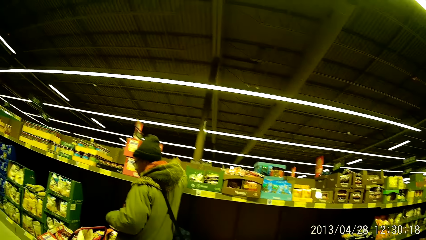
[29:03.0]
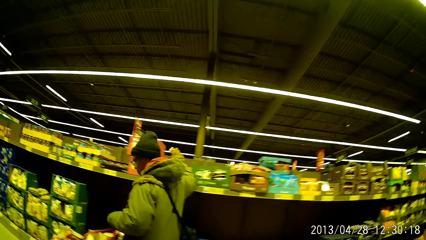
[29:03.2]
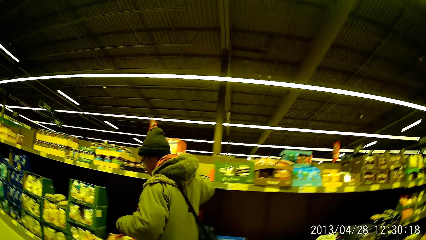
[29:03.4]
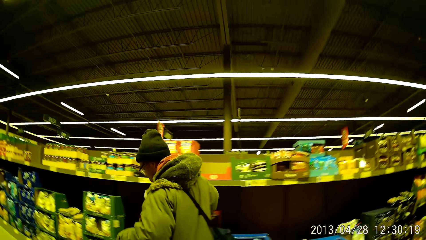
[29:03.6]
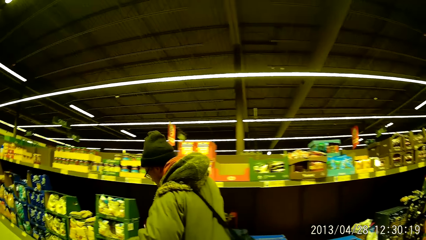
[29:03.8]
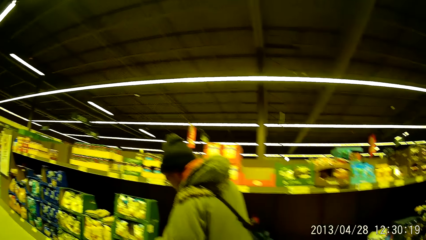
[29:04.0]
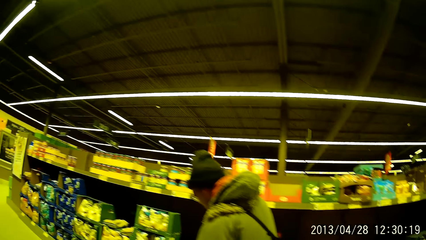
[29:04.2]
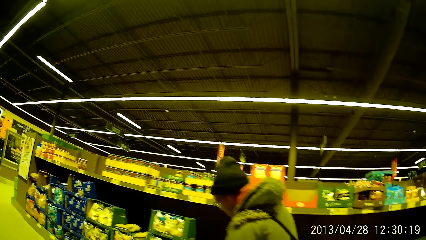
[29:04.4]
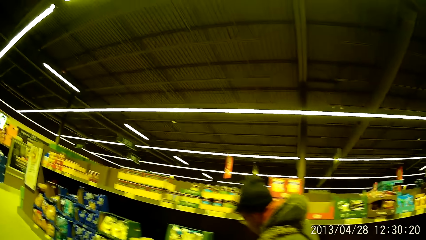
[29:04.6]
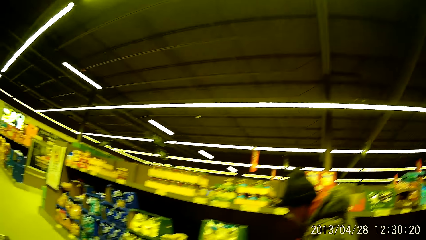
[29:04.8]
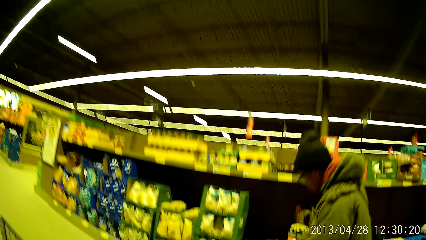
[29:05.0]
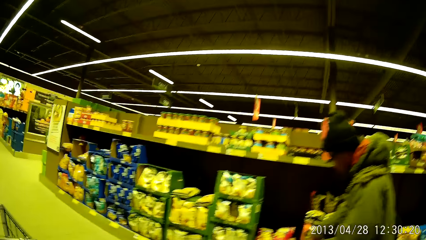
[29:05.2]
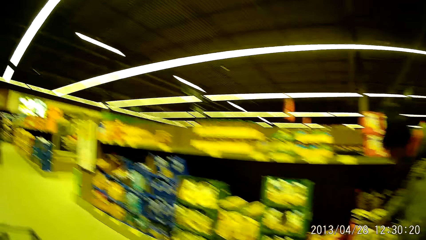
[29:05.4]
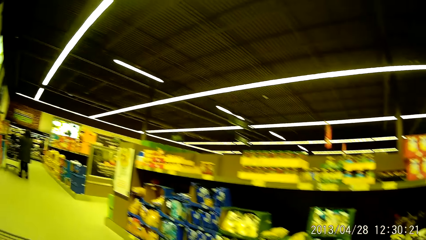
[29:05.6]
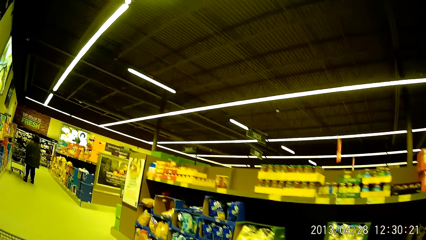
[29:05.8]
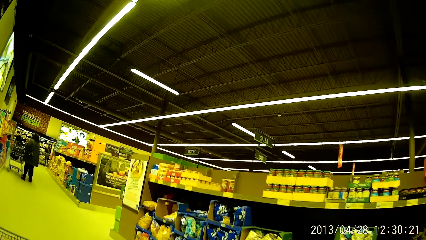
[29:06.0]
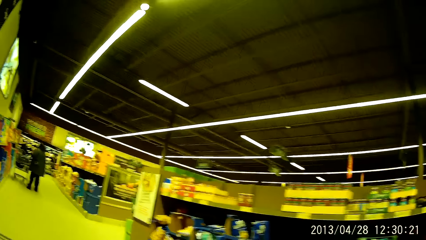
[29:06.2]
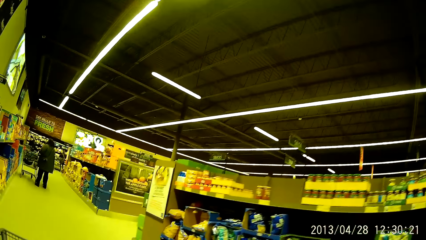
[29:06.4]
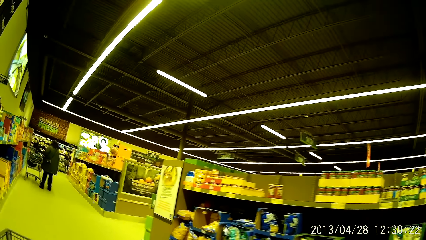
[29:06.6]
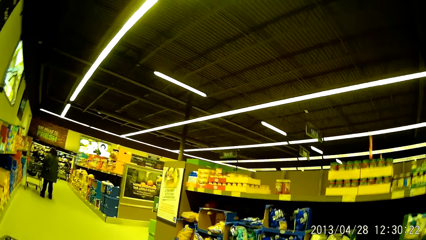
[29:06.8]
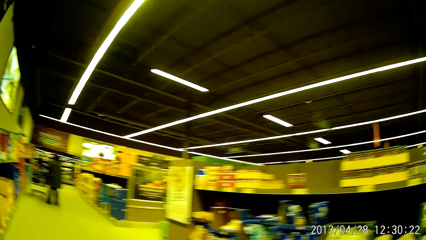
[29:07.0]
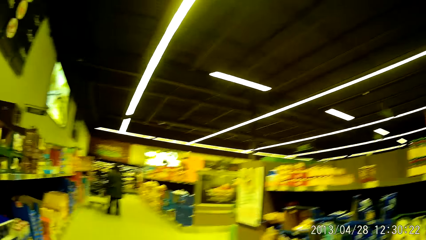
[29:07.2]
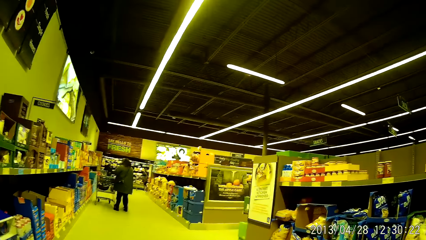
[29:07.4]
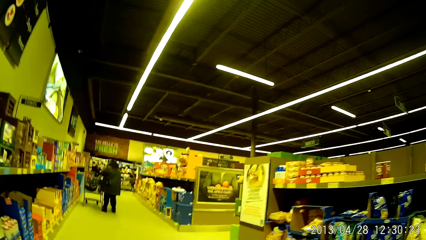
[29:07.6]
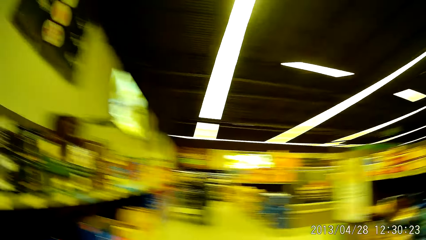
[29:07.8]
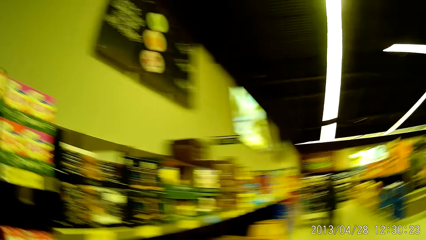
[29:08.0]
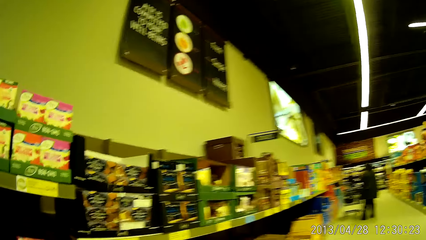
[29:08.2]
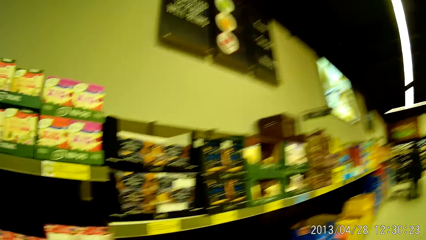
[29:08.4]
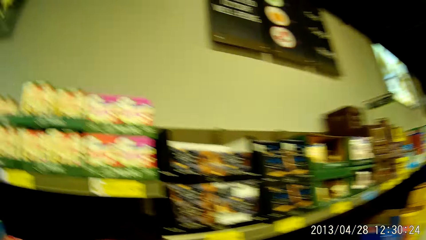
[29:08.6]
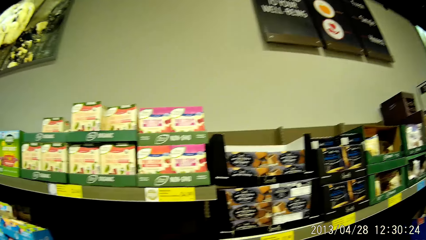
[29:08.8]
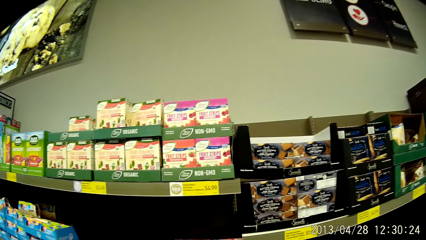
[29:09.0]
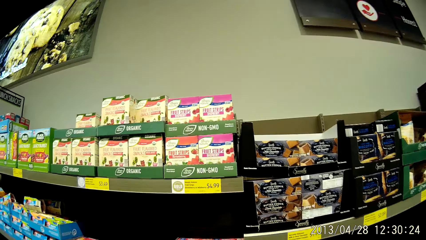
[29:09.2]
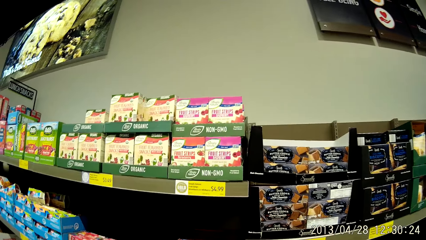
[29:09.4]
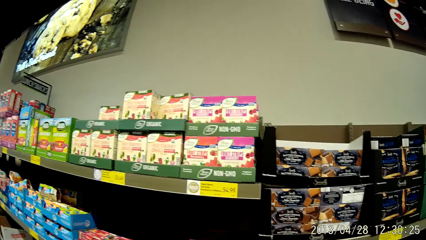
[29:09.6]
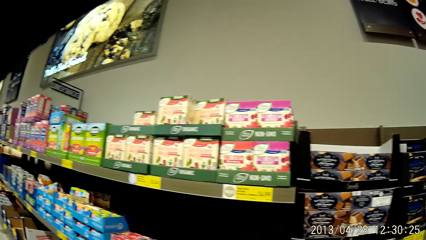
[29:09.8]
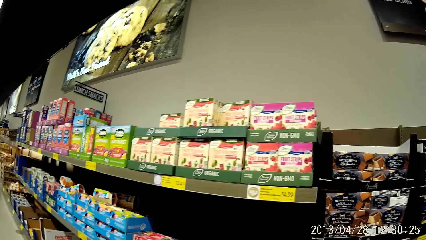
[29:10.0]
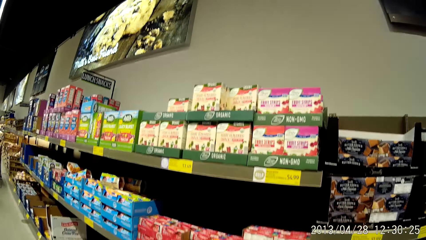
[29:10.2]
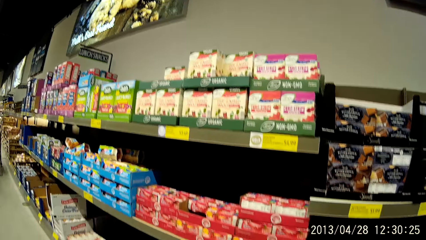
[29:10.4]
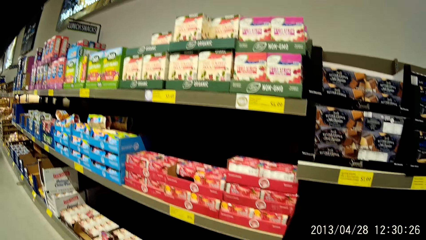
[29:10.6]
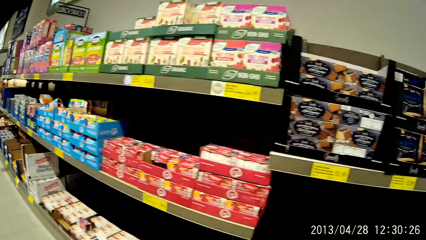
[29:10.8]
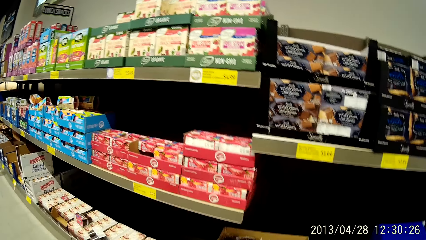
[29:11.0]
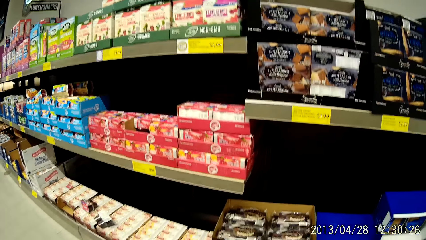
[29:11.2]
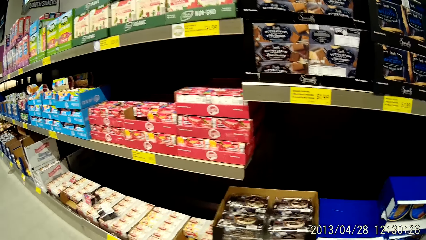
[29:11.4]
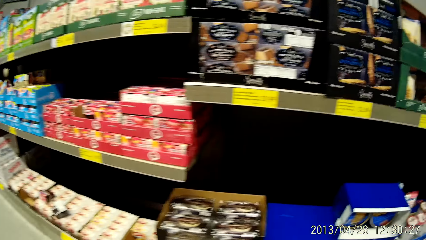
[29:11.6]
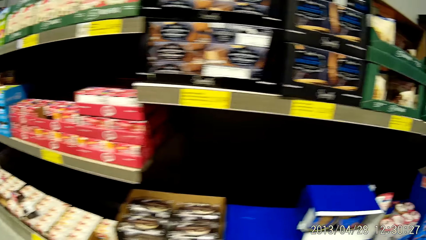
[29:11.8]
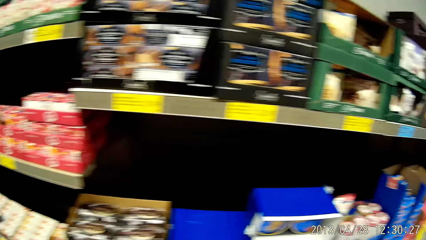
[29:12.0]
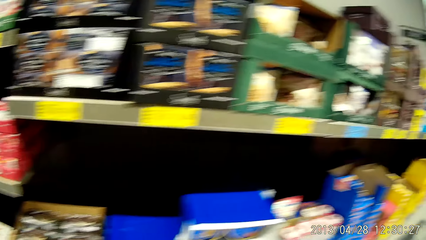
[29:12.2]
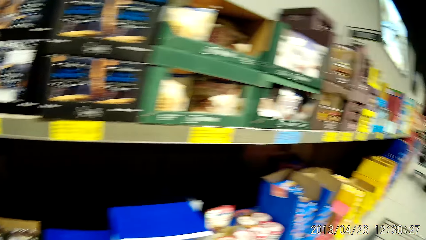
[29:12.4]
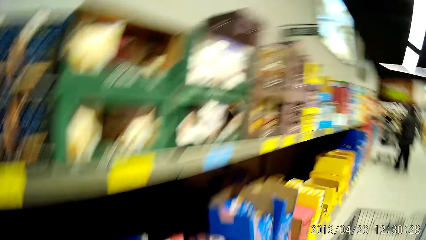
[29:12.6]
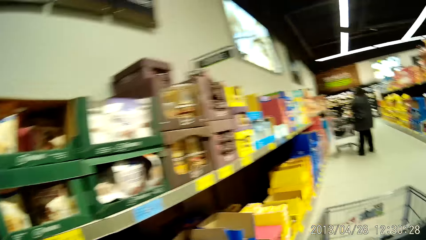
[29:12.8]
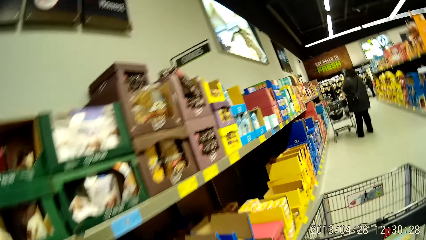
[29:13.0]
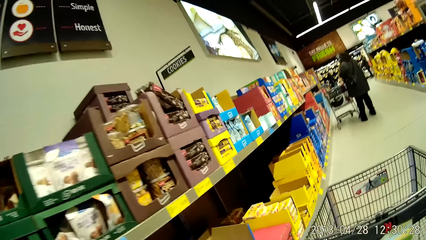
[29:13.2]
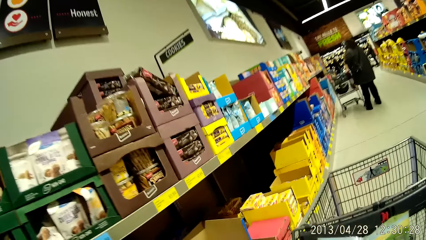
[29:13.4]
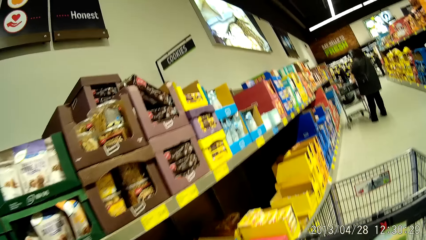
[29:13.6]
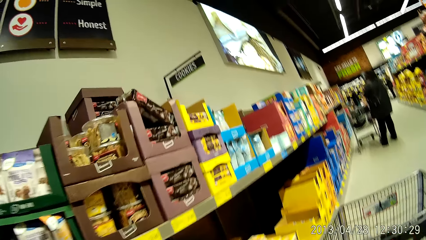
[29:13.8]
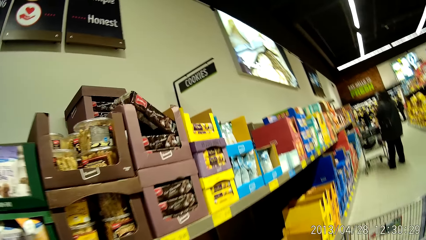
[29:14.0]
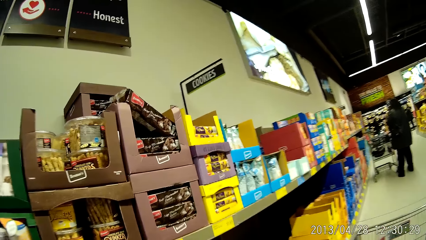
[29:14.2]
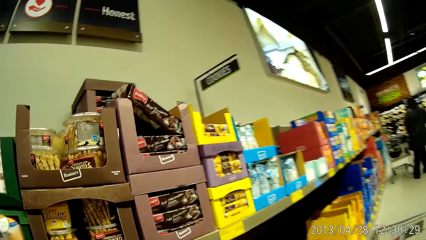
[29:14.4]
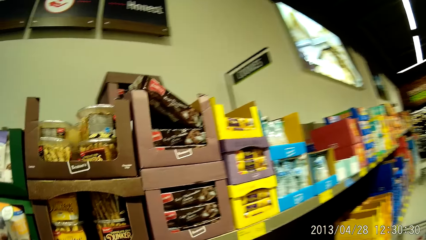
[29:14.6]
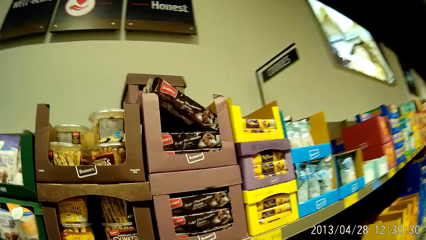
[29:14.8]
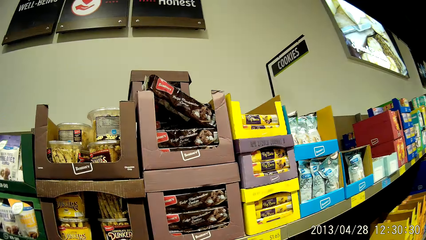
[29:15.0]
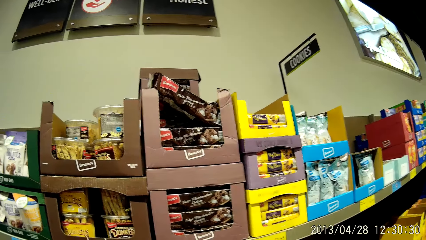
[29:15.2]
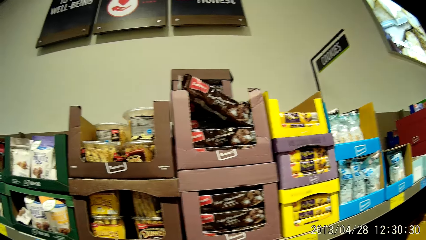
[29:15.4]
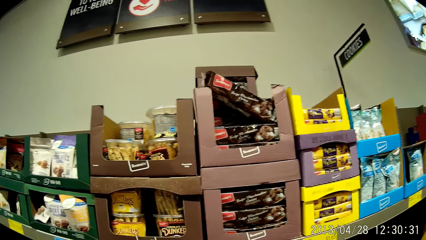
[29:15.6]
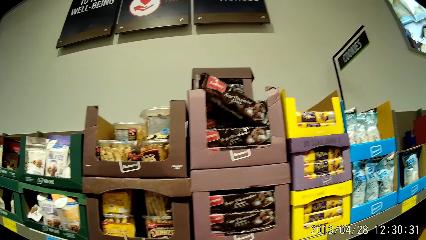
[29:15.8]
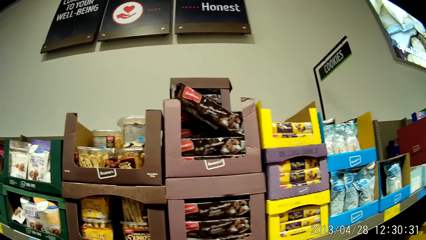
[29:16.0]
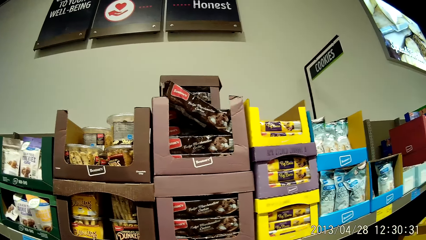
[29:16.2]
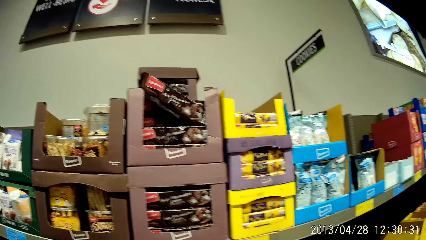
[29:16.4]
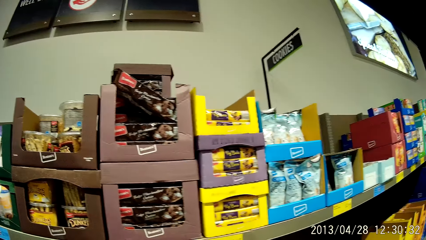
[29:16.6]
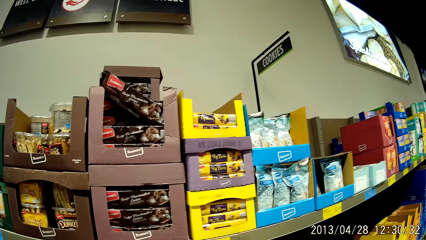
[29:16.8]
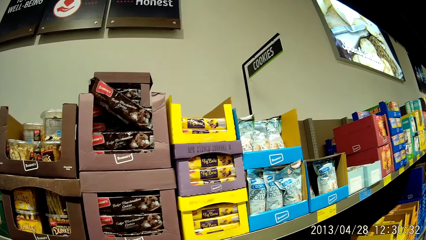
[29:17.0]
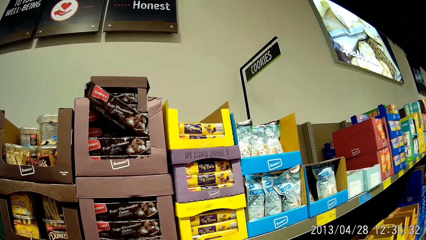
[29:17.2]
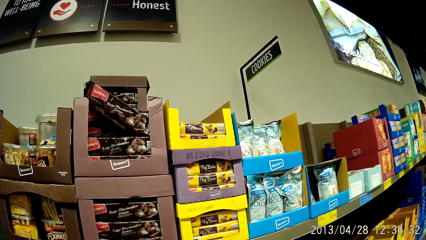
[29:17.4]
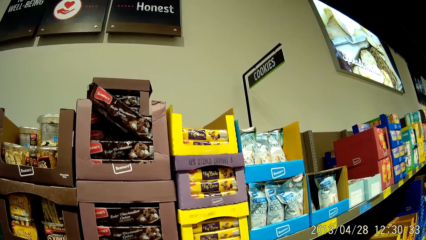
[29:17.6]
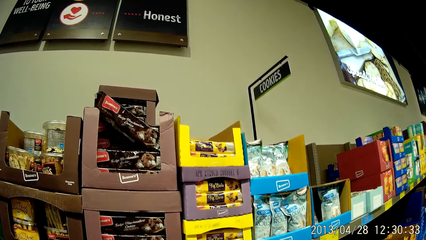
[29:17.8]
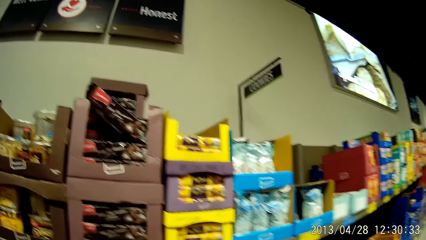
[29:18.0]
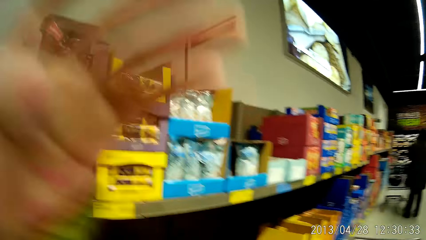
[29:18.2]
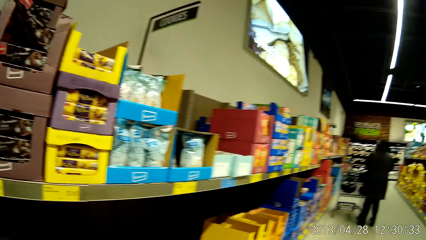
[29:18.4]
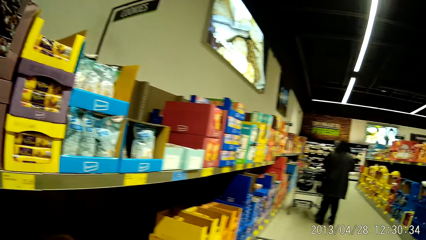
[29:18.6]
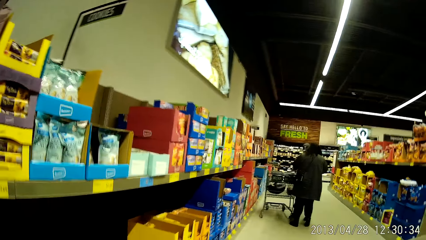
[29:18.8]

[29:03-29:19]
The camera wearer pushes a trolley or shopping cart around the store. They move the shopping cart.
